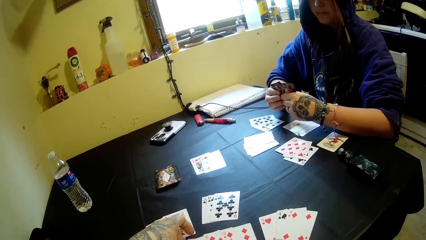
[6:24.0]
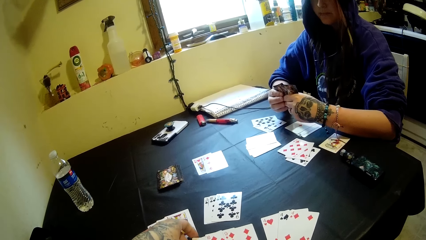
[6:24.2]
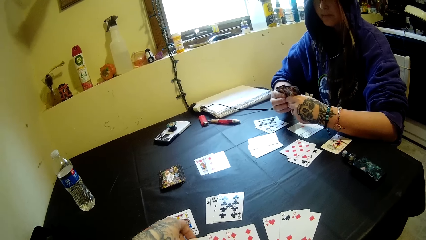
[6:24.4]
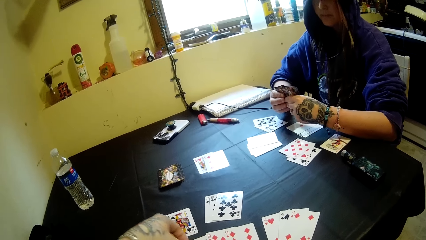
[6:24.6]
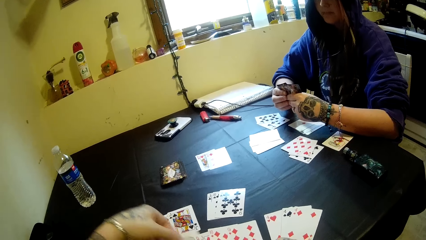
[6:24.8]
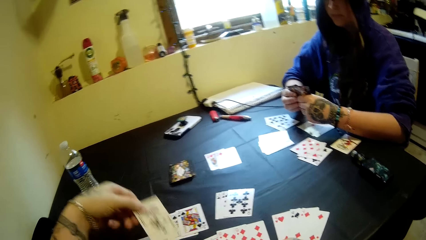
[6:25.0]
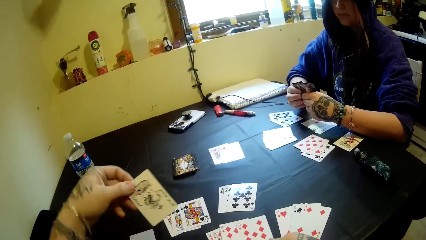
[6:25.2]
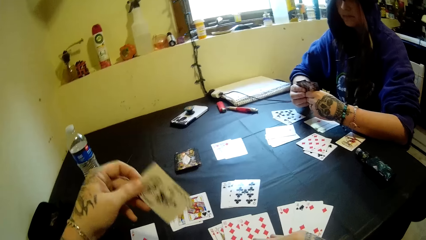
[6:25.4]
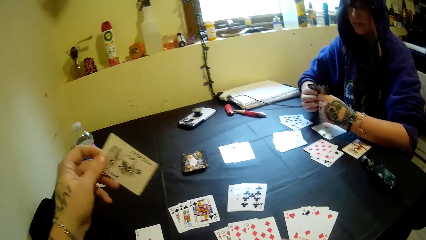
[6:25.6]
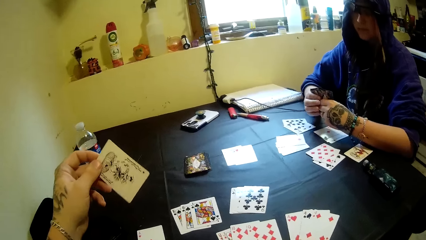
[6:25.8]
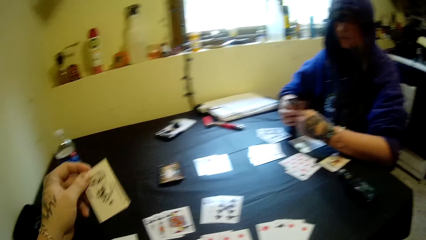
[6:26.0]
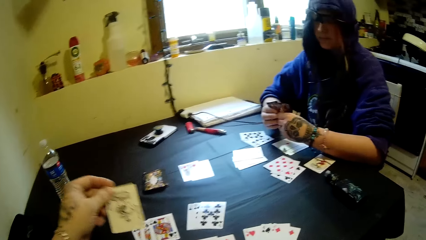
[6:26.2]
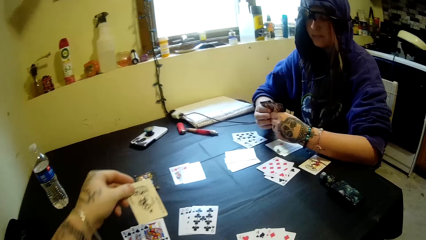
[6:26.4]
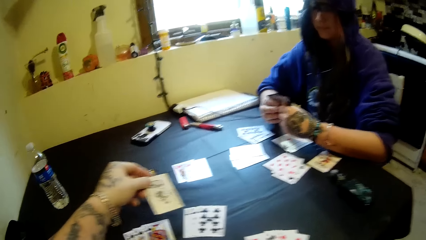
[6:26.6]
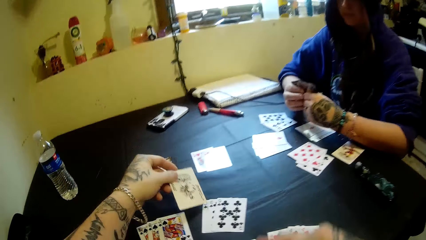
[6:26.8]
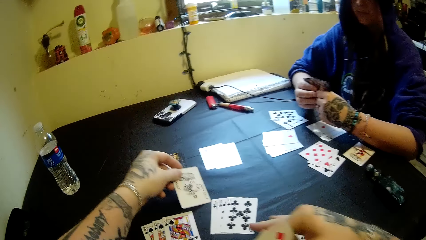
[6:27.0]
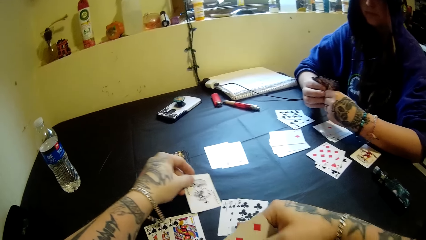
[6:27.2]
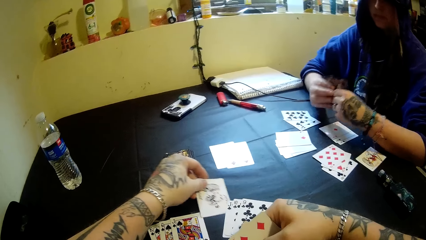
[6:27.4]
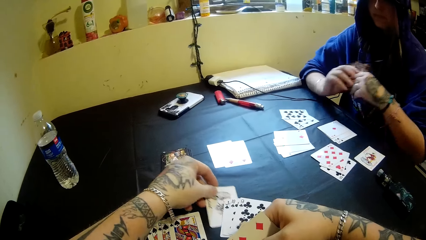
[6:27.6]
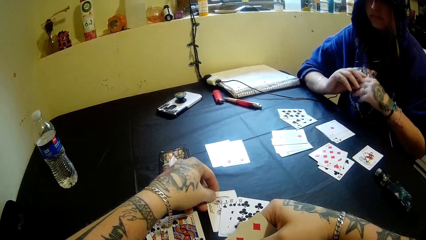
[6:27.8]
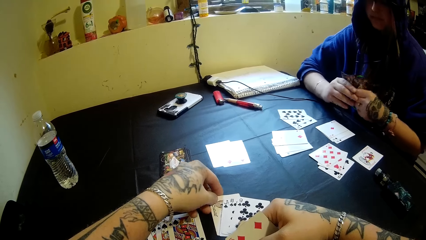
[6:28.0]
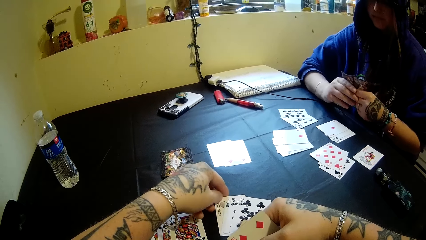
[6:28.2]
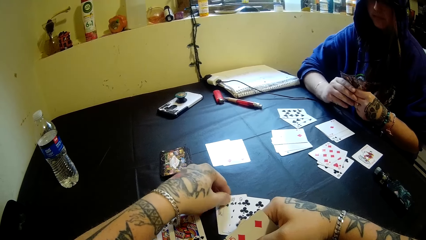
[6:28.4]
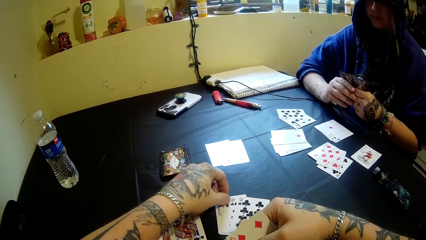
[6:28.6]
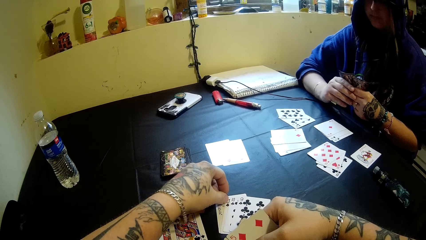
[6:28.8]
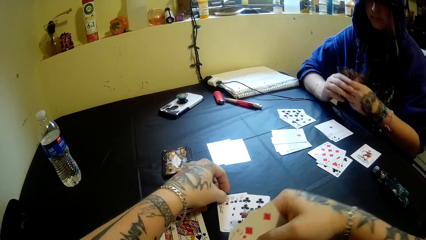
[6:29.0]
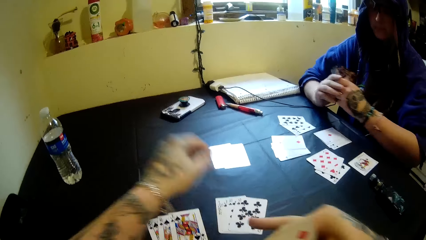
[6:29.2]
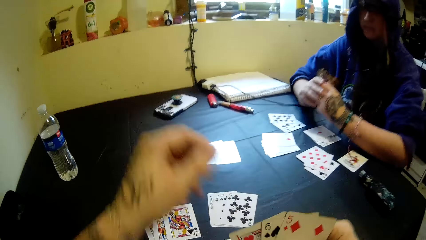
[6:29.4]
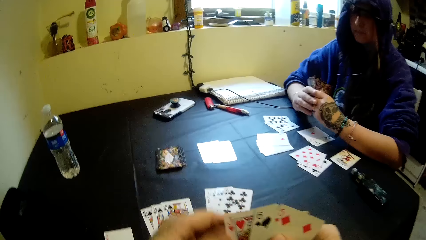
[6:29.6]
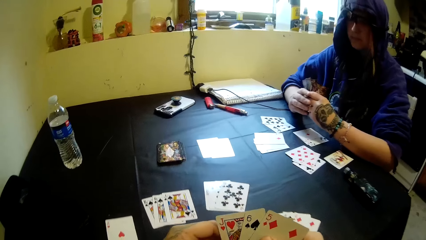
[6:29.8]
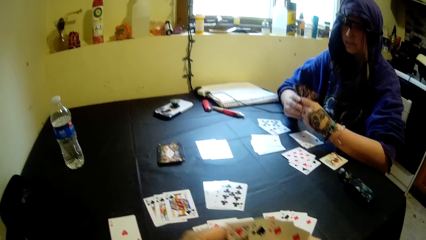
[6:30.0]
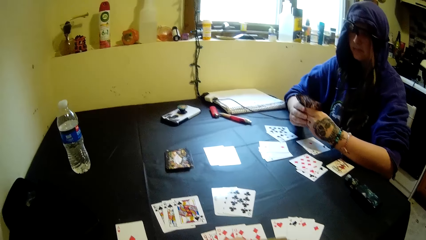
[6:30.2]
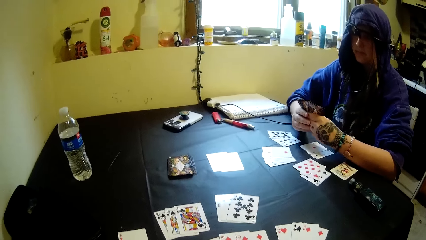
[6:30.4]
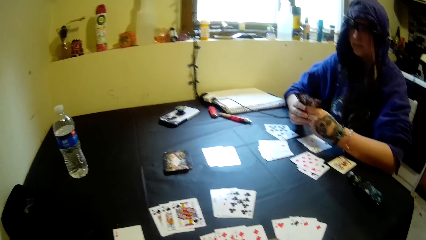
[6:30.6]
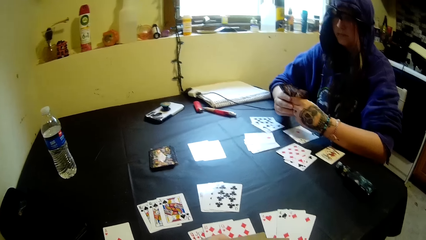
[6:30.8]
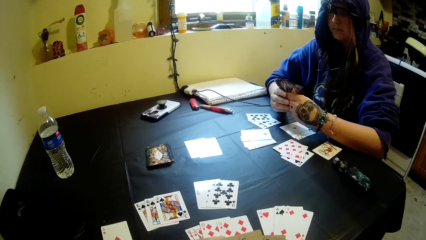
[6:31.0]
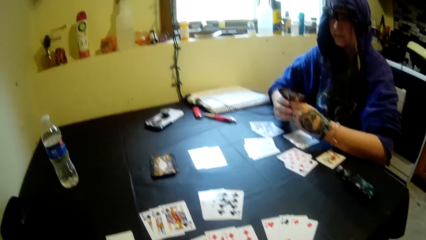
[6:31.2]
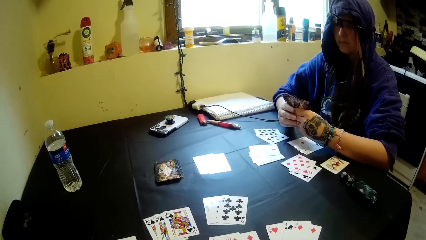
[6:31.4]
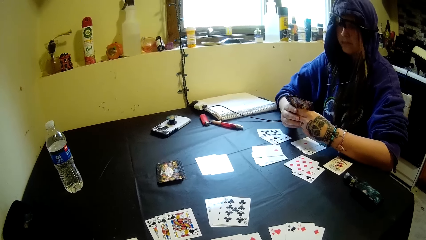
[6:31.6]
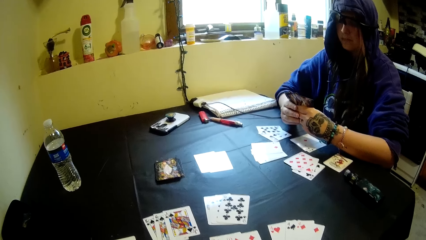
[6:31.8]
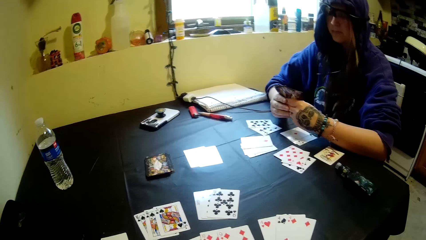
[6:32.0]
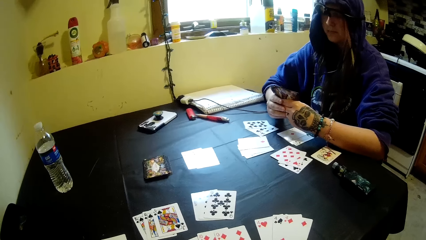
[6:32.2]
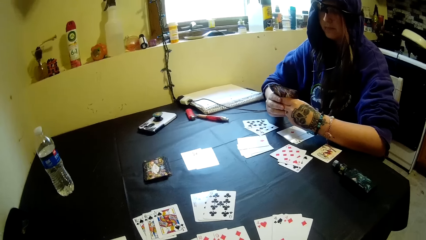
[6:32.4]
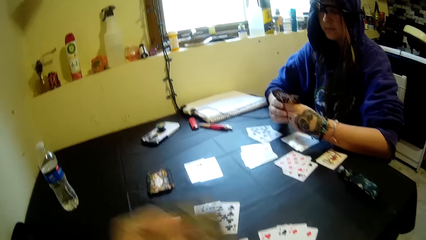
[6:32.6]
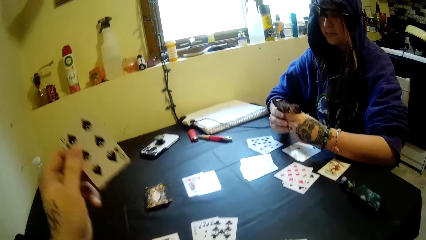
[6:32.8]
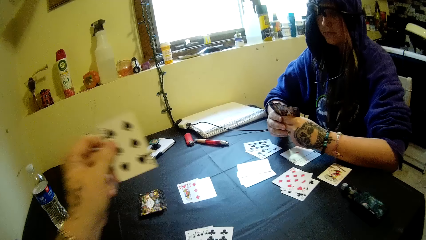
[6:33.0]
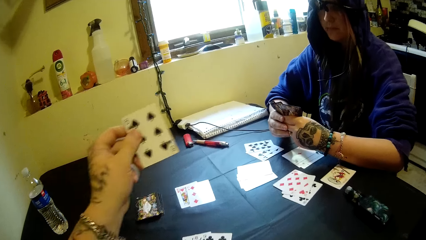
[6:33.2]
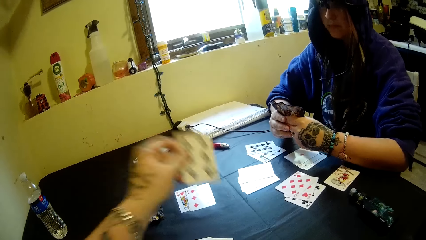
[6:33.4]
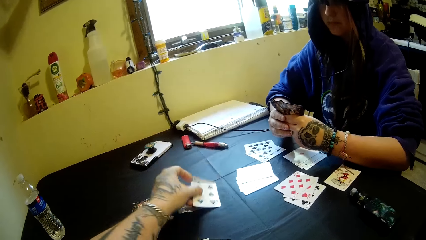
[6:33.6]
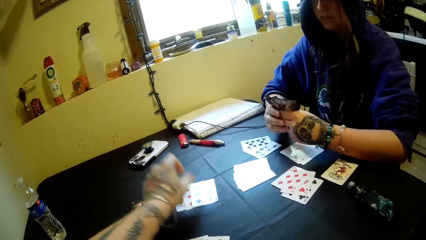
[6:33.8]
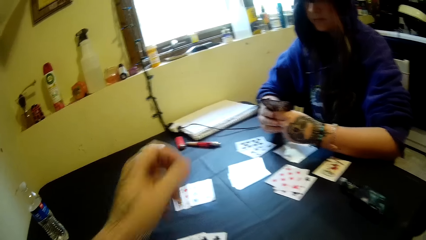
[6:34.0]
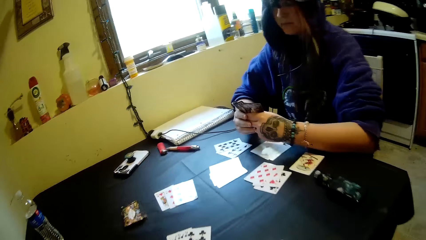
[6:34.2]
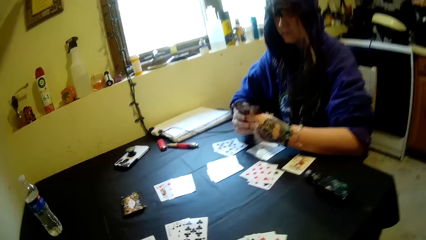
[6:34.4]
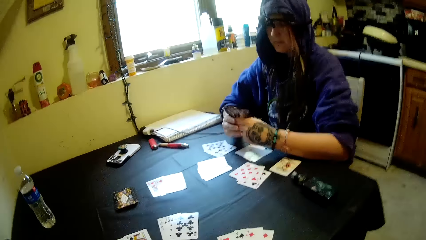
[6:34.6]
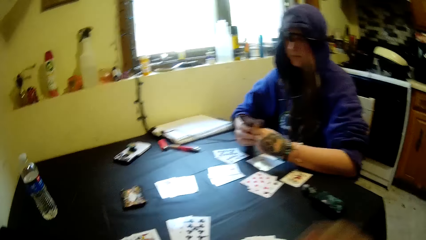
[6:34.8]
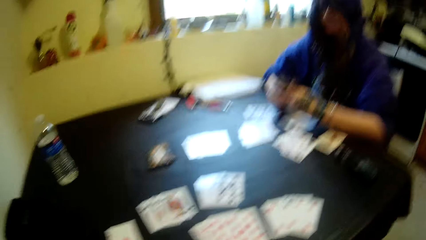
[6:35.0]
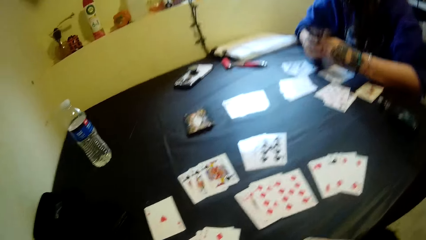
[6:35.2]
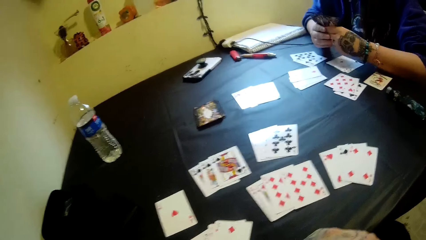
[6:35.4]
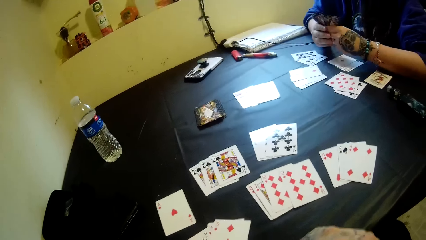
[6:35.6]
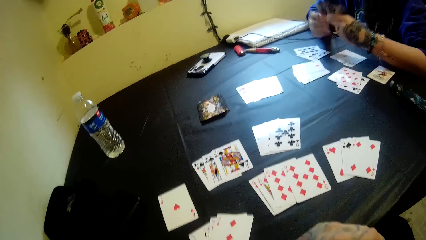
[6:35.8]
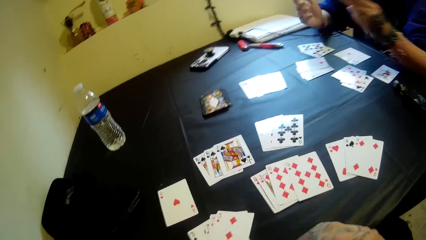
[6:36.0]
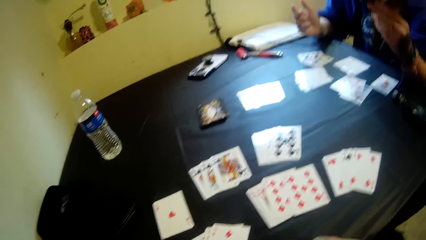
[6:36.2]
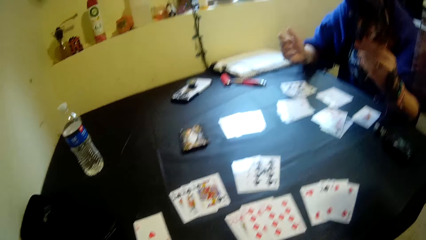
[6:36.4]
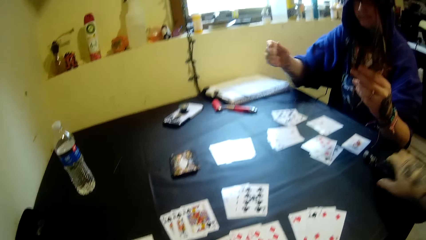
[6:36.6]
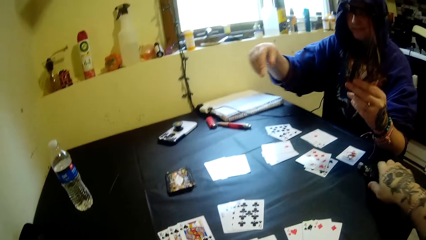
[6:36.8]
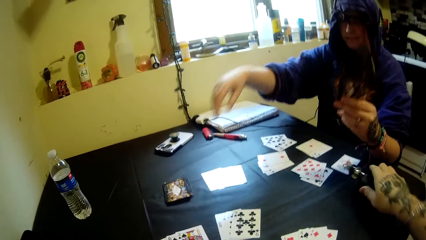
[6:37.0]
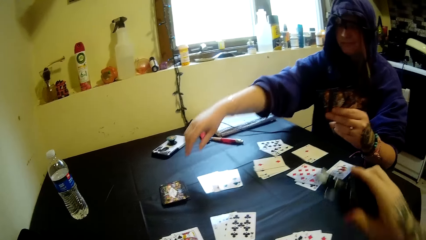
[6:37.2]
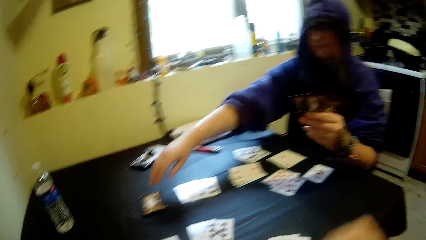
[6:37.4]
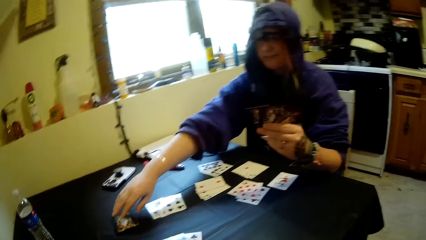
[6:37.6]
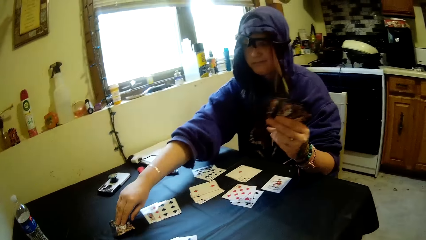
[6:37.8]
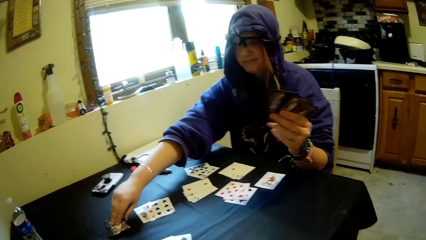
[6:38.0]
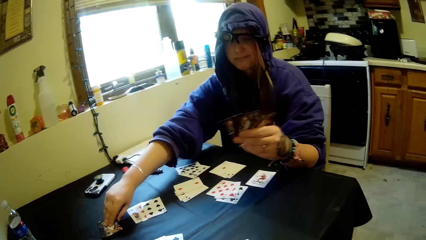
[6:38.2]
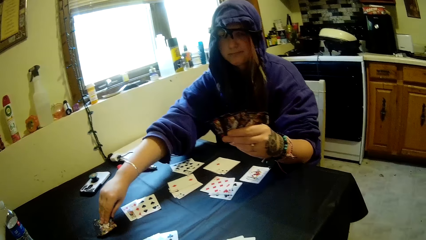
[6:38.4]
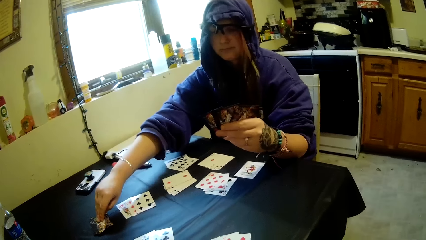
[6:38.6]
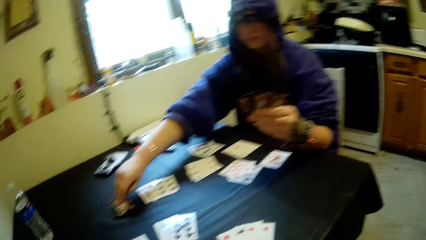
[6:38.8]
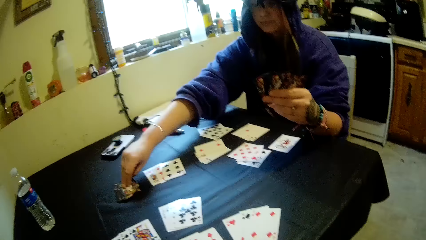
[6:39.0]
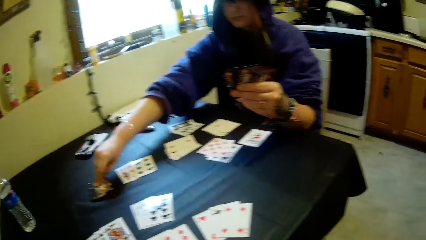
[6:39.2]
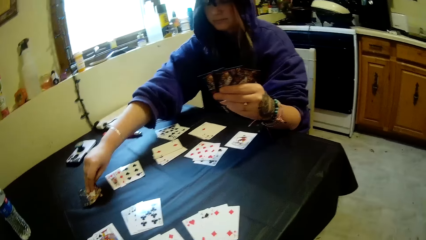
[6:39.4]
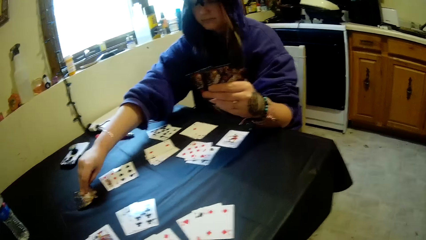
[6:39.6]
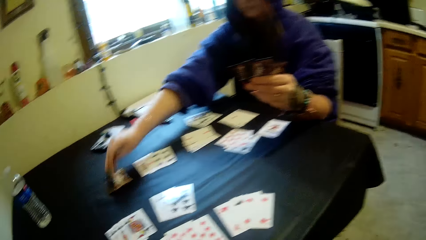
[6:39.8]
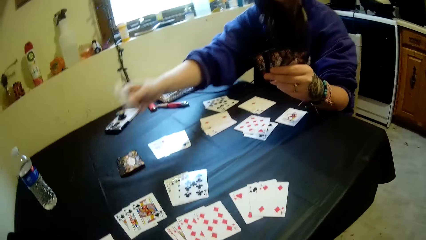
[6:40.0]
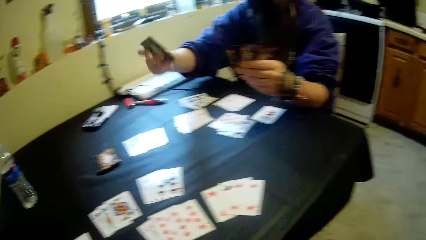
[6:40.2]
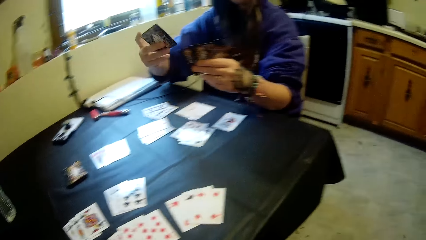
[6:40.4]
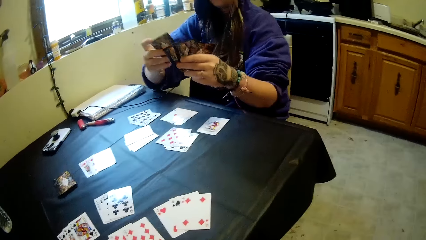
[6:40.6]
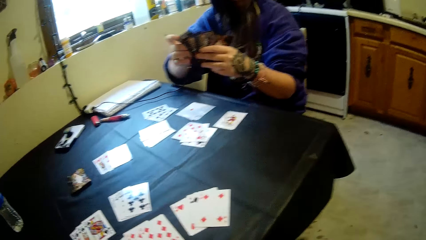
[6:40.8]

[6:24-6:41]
The camera wearer picks up a card and lays a card on the table. He lays a card on the table again. He grabs the shisha pipe on the table with his right hand. The woman picks up a card from the deck of cards on the table with her right hand.
